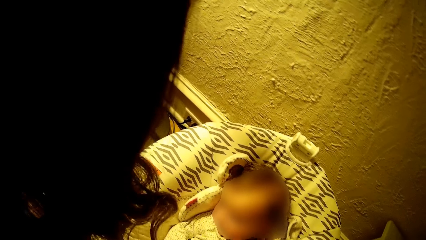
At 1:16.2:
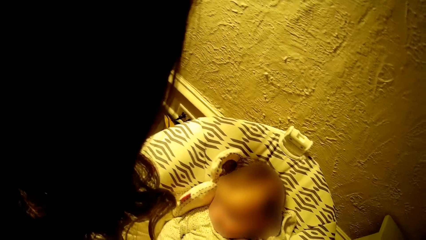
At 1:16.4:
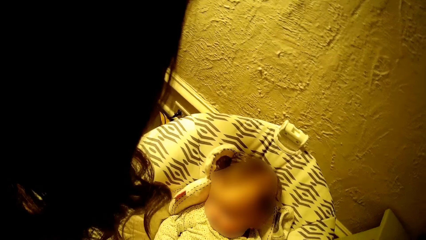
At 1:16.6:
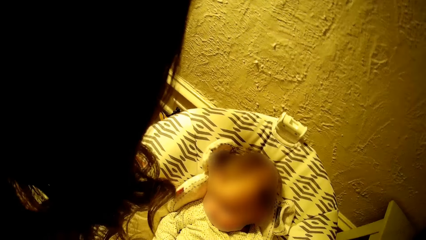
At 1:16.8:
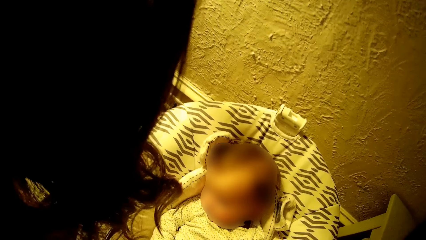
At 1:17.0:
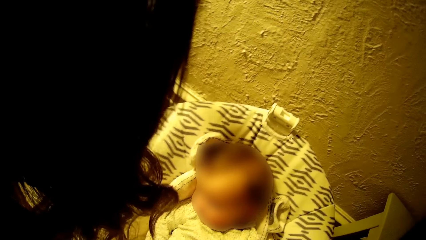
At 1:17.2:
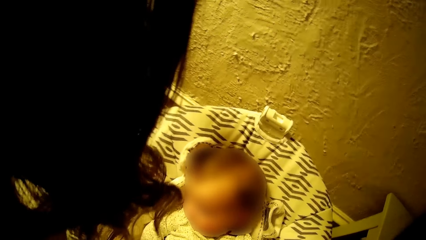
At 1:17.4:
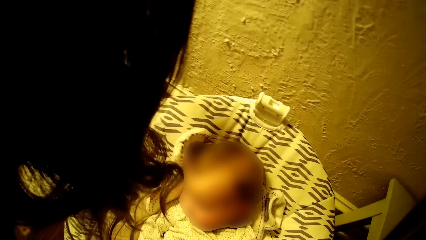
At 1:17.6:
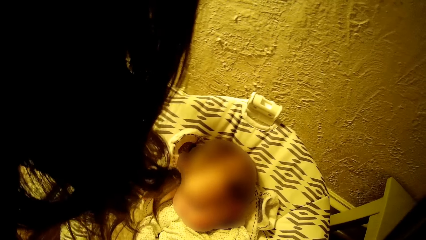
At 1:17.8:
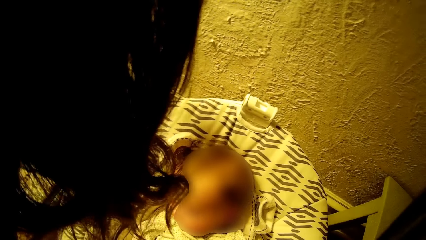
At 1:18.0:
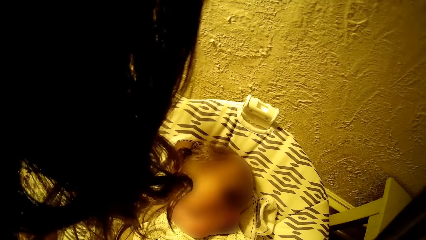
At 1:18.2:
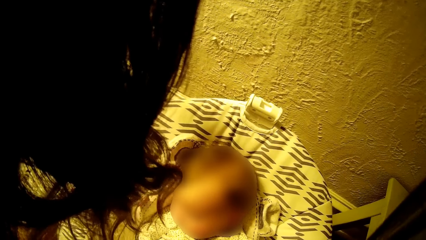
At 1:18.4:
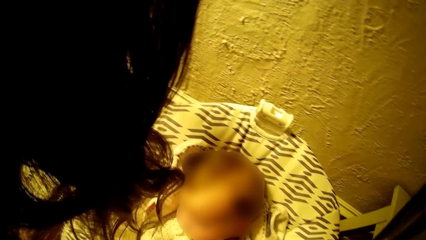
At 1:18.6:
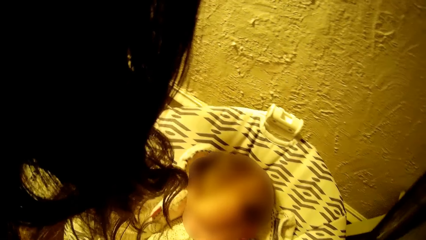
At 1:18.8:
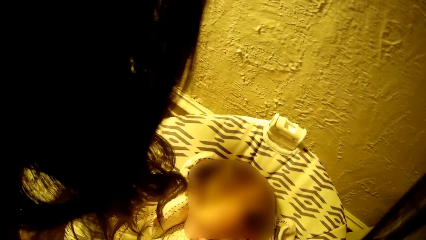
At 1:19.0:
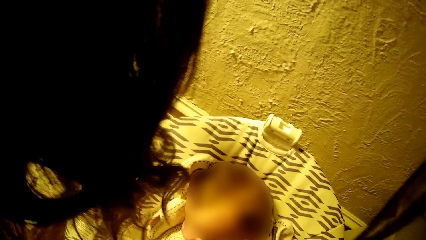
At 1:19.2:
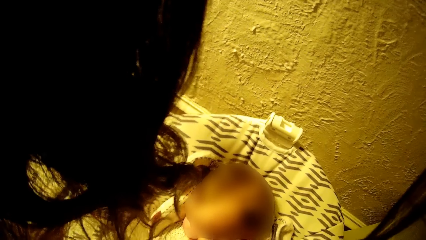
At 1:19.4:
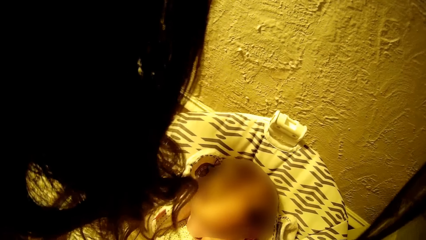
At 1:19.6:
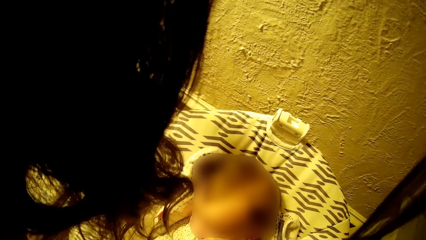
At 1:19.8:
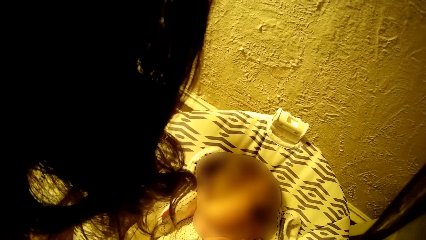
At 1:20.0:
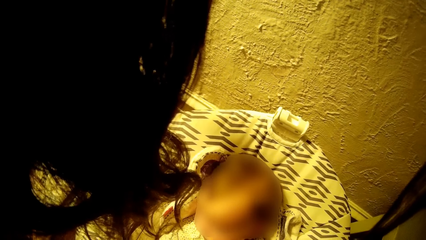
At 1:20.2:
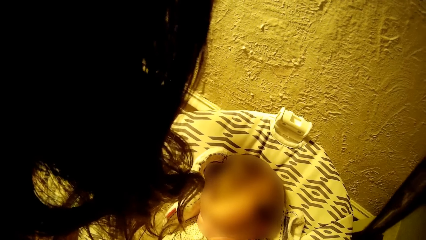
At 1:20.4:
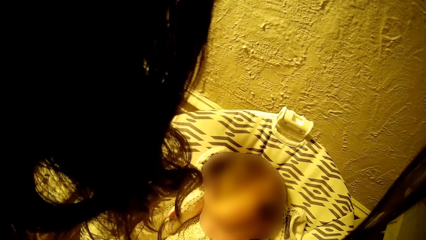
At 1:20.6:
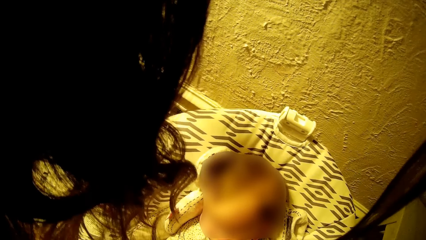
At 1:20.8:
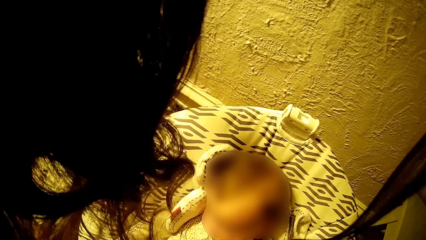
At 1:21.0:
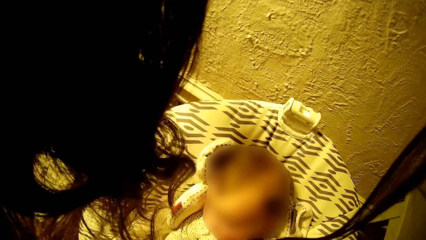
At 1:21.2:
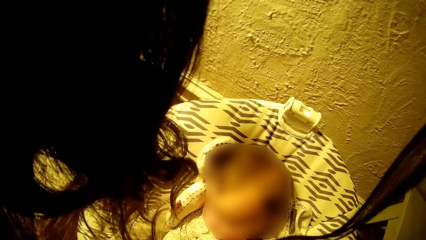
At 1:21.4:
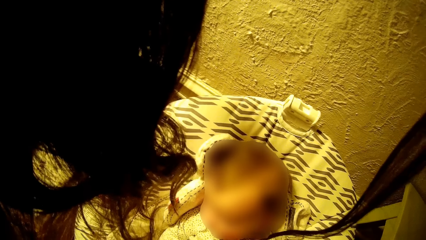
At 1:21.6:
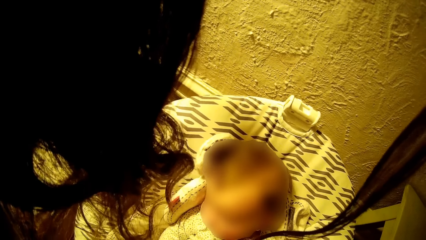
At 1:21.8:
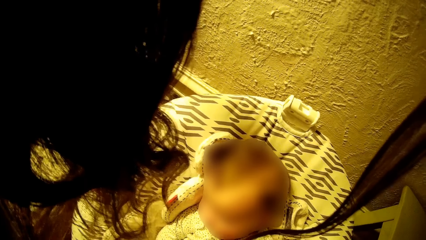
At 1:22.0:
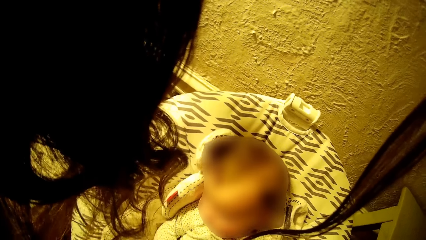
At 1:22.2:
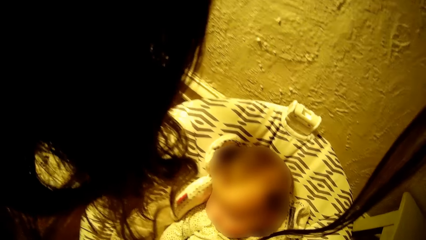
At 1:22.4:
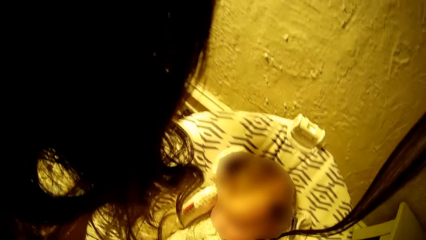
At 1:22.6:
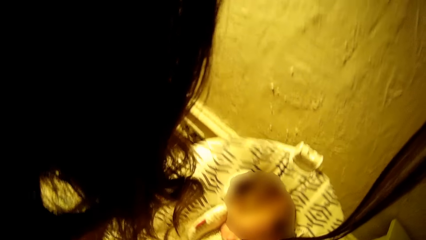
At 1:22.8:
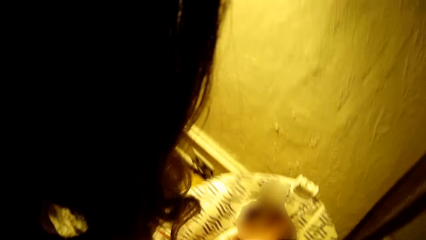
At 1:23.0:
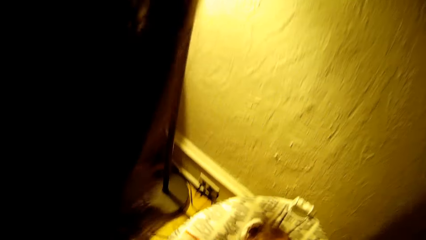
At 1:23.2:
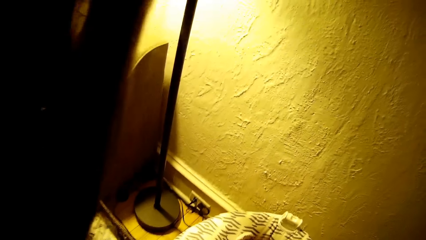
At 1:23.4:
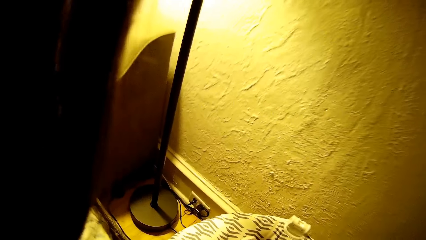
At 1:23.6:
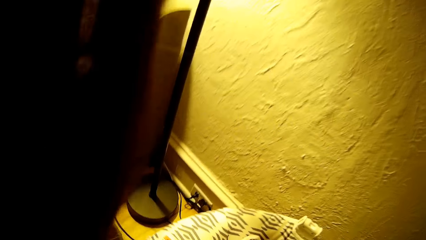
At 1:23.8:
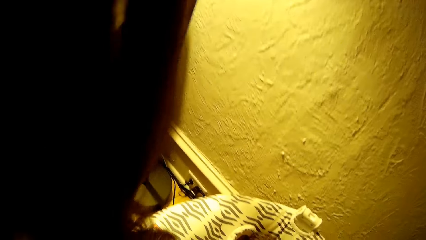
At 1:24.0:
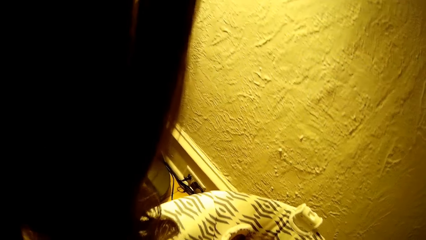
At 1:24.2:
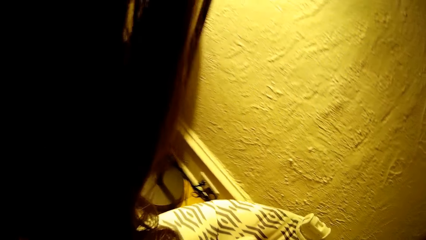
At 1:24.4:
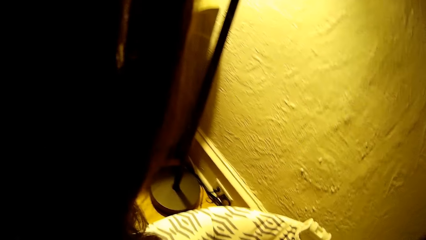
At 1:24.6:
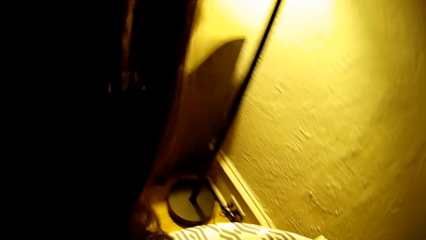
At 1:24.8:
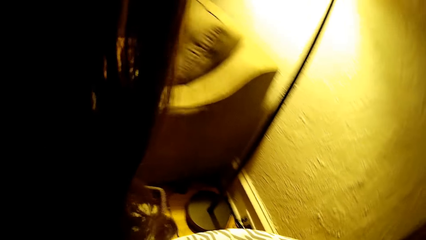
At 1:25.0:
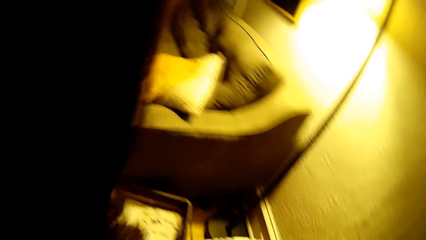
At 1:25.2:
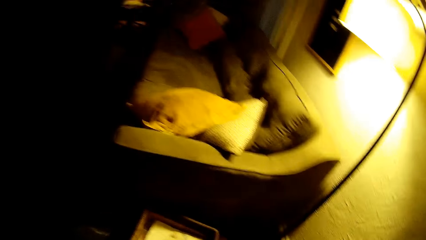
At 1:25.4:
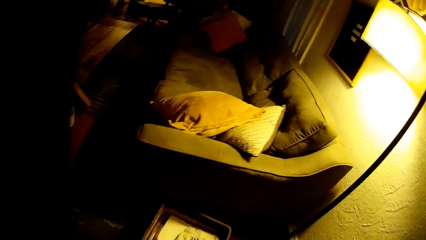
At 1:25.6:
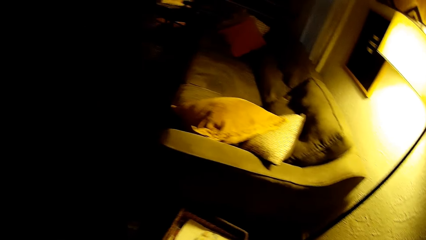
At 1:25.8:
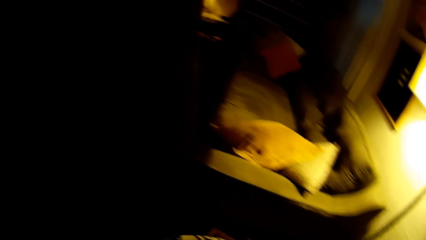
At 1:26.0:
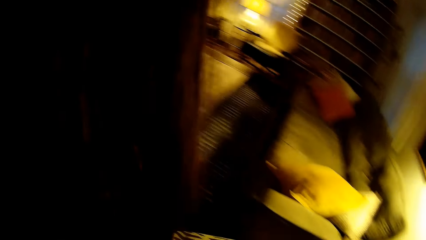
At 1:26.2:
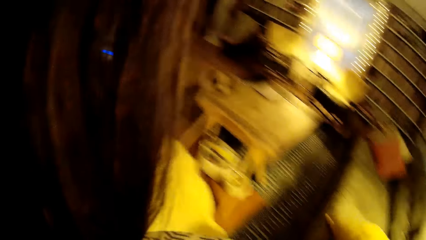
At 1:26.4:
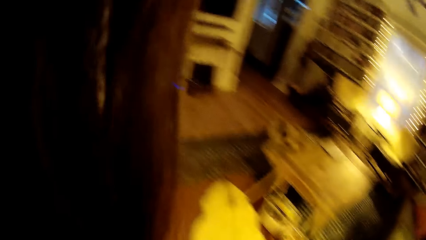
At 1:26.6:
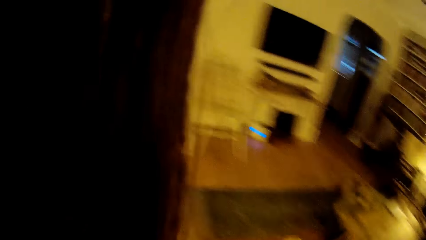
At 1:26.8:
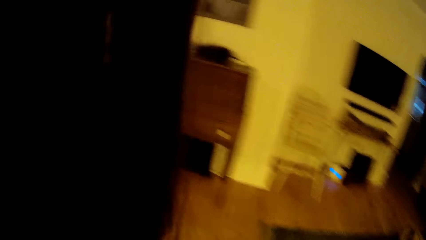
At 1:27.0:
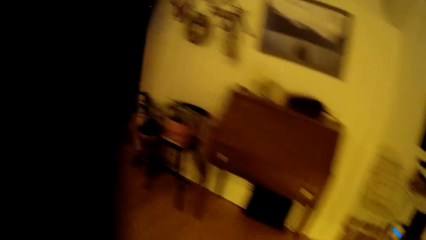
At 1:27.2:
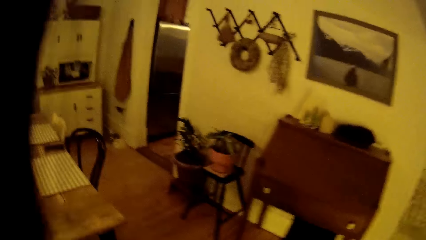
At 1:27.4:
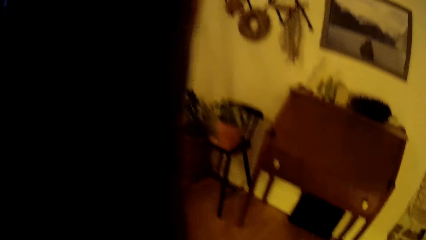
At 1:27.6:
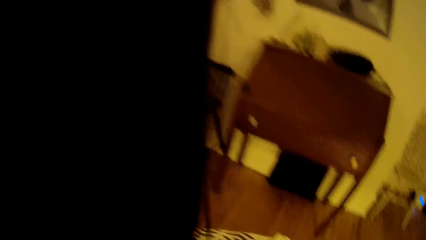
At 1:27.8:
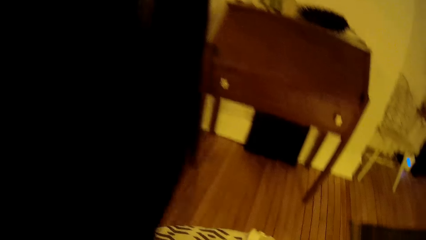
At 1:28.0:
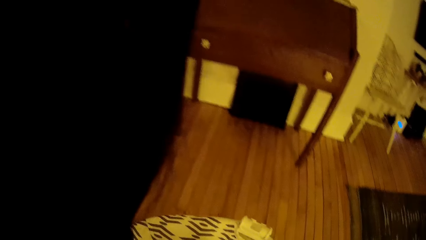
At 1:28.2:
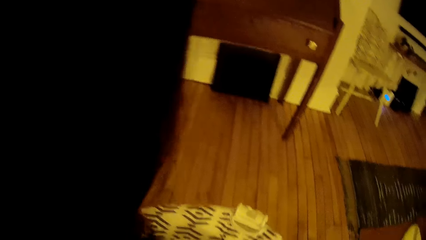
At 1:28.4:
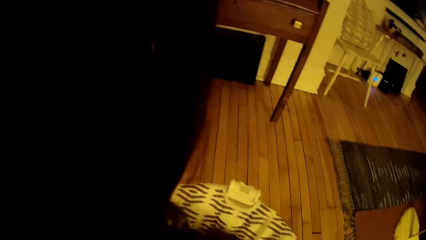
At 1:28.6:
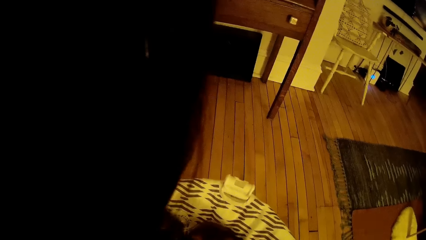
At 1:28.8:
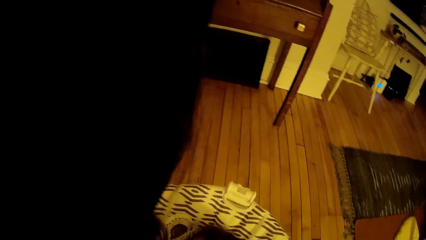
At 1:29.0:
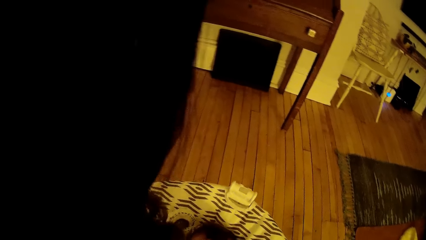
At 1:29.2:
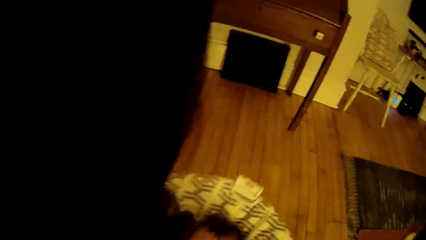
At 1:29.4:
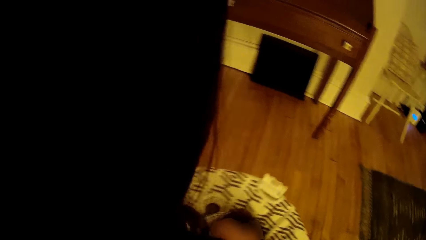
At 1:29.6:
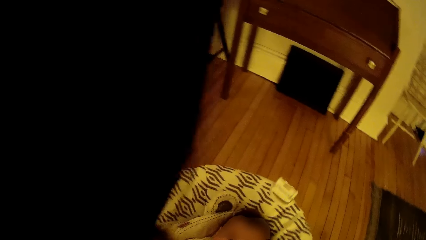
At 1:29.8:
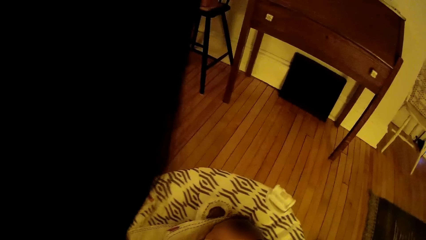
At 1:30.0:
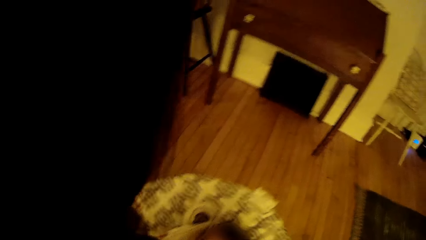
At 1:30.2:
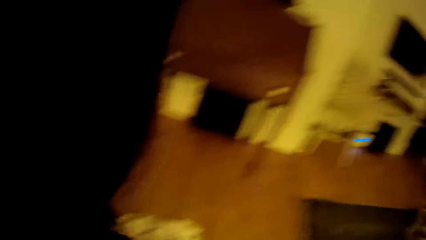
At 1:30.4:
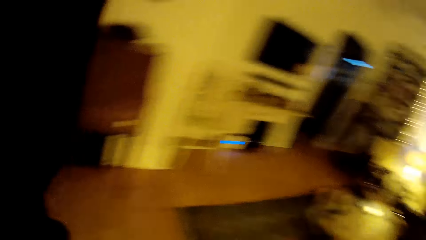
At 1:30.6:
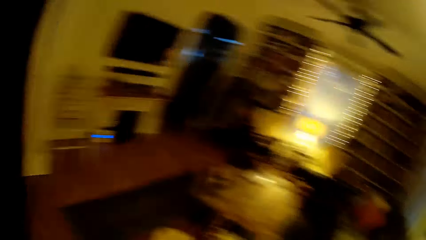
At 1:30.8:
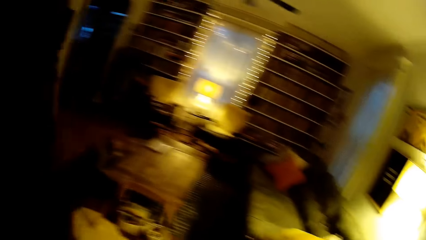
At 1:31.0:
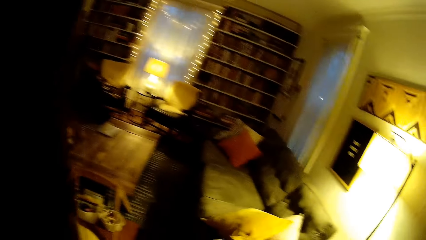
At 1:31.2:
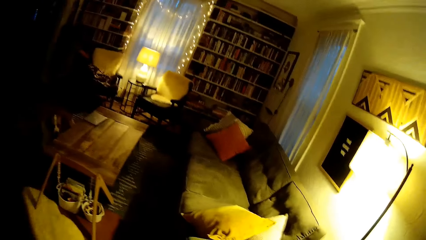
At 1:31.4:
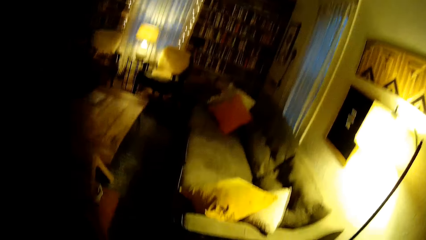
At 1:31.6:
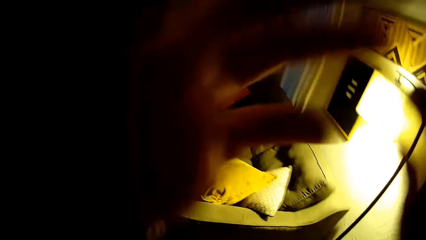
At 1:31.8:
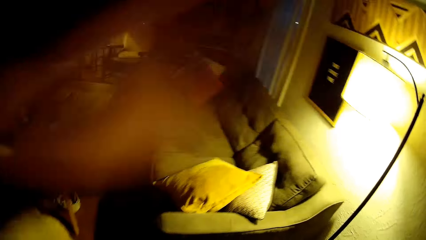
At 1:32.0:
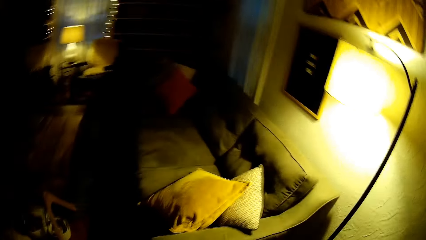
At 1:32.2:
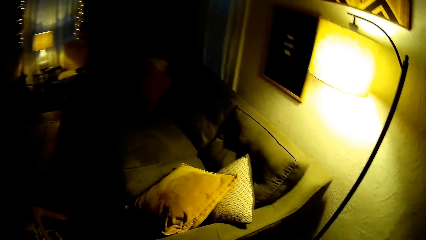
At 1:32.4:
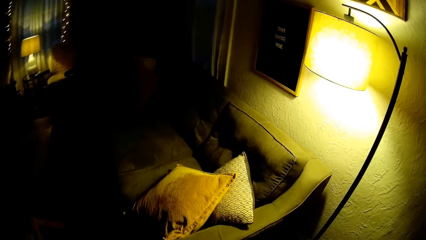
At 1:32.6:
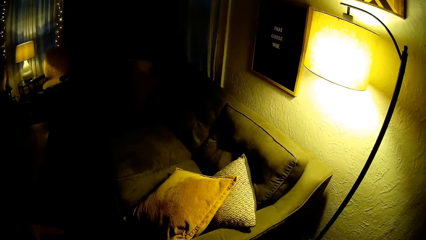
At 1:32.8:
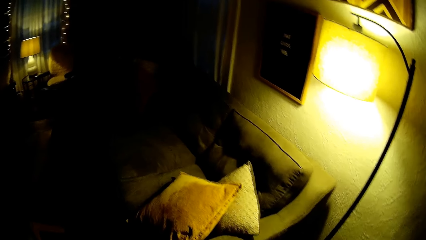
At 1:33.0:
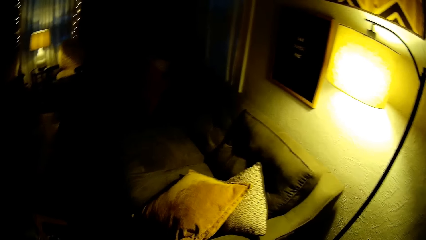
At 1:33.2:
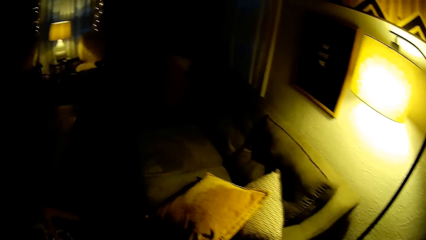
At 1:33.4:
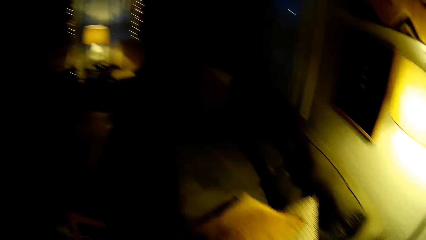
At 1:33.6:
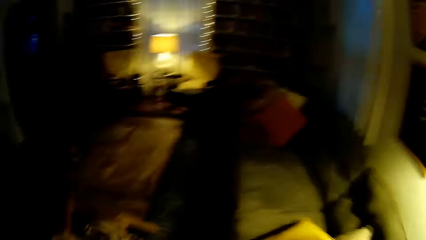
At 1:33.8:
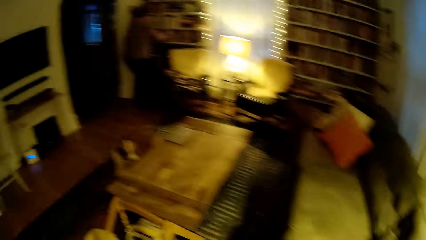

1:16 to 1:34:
The camera wearer lifts up the baby bouncer with both hands. They look around. They interact with the baby. They place the baby bouncer on the floor with both hands. They lift a hand.
